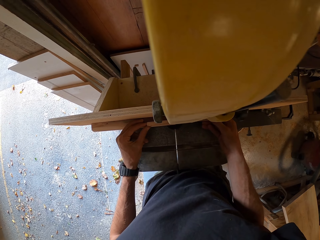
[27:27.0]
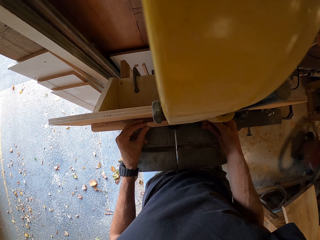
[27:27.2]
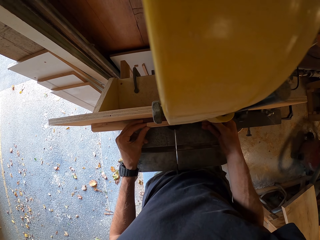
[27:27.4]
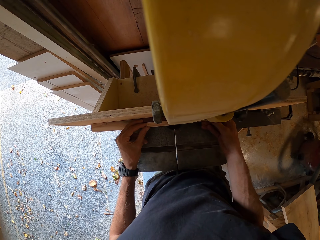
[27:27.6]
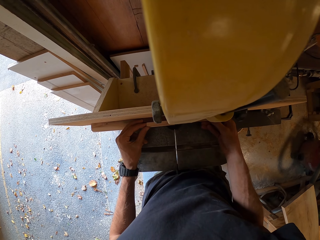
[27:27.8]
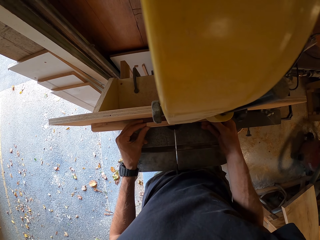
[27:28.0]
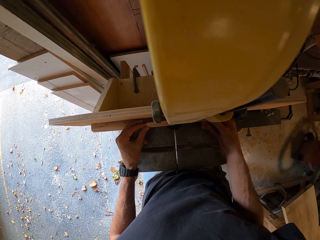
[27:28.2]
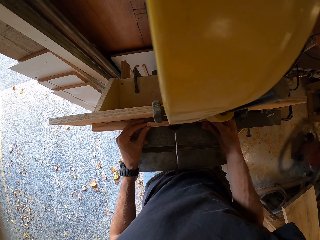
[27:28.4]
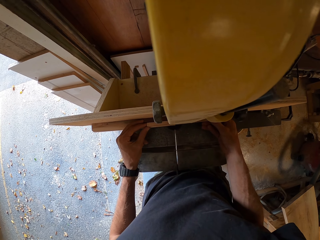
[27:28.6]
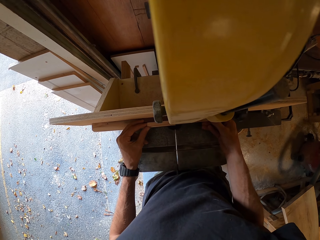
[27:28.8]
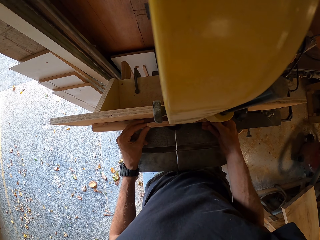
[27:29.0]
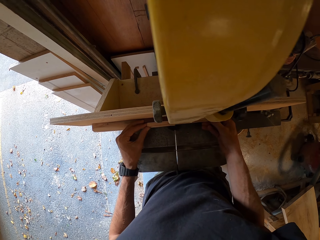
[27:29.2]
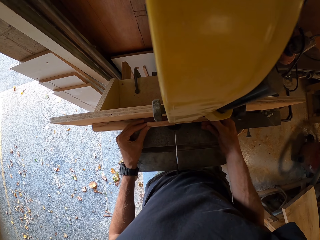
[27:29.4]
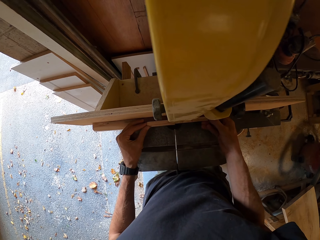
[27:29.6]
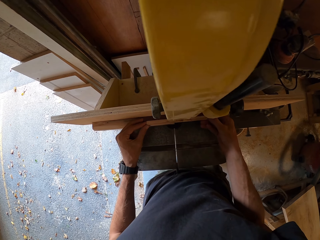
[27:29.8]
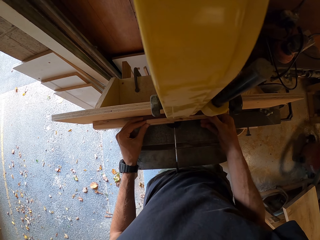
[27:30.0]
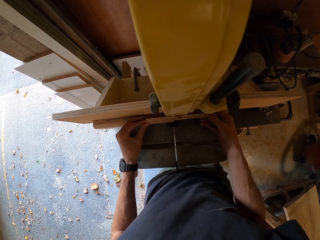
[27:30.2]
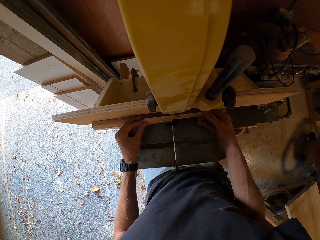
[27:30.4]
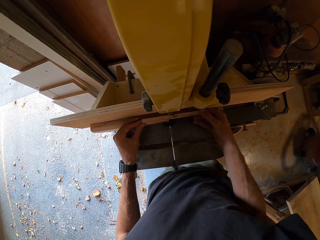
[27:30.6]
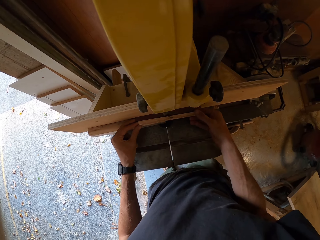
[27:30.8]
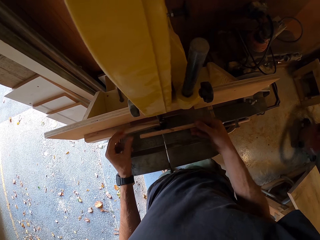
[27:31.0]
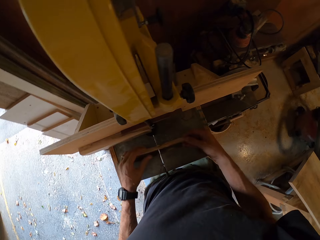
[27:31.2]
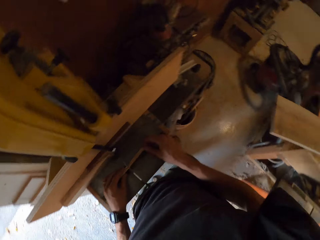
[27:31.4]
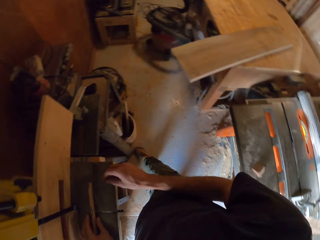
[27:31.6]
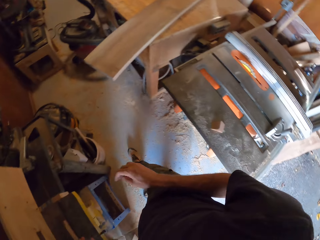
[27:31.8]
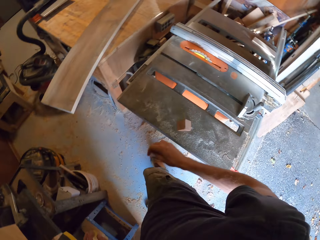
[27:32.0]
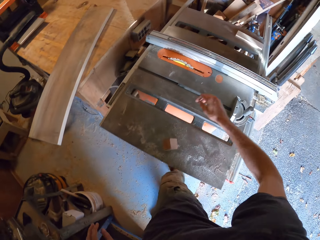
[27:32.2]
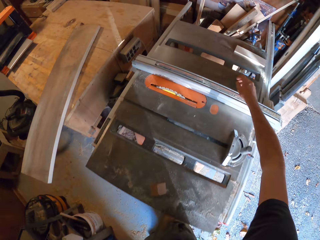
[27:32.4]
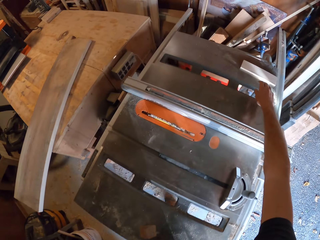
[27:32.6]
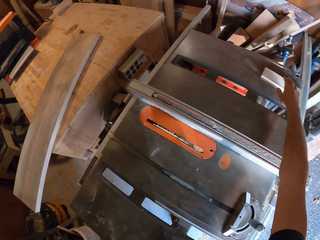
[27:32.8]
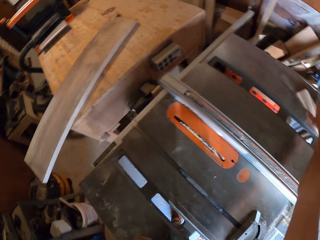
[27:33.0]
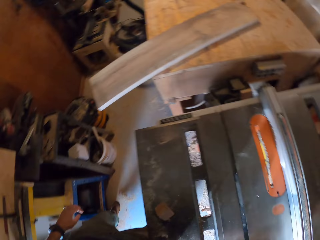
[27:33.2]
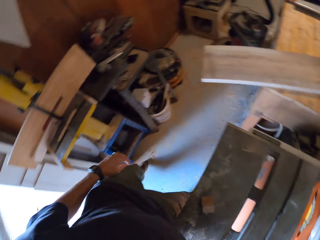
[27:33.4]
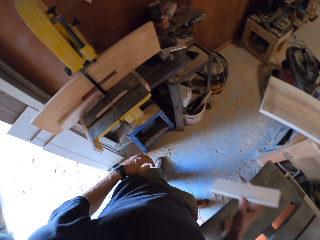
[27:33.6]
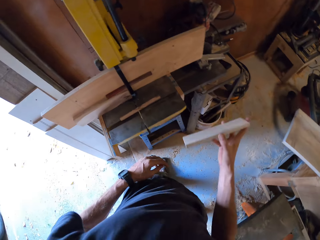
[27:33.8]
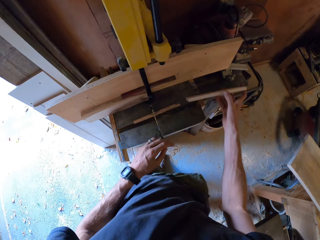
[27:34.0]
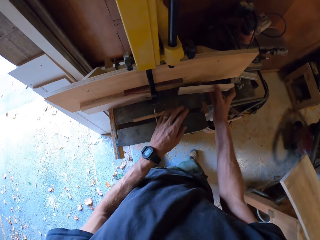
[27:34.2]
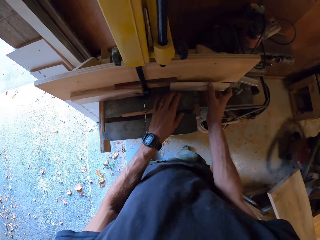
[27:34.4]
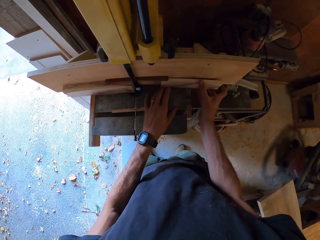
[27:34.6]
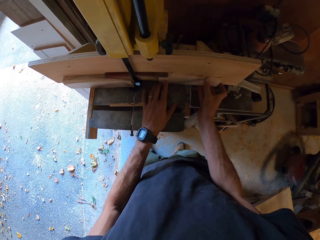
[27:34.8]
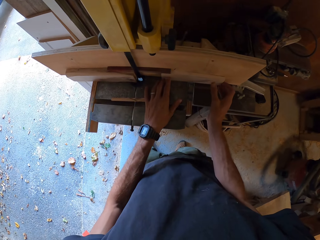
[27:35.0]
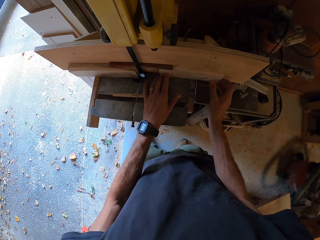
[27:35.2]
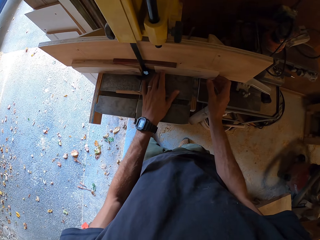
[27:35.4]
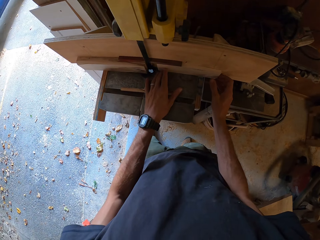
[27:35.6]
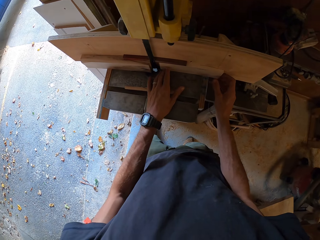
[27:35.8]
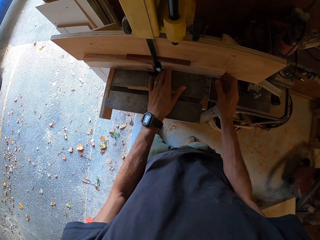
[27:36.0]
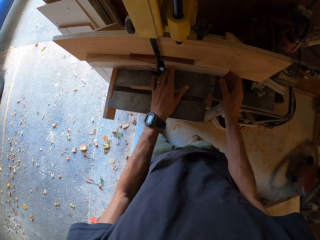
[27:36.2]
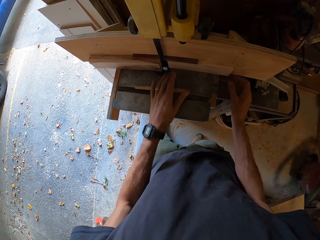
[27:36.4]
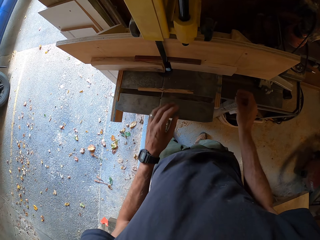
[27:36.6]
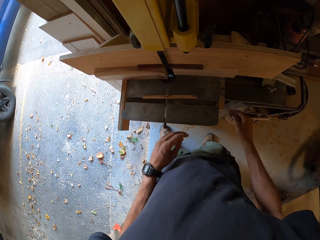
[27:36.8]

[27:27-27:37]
The camera wearer moves the piece of wood in his hands in front of the band saw. He picks up a piece of wood by the side of a table saw. He places the piece of wood on the wooden frame in front of the band saw.

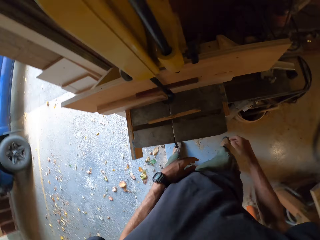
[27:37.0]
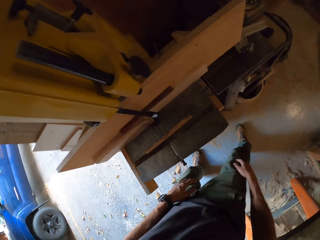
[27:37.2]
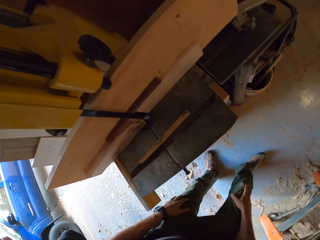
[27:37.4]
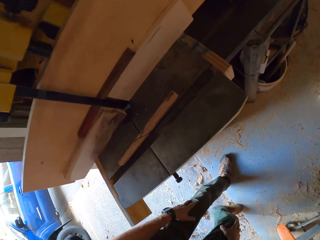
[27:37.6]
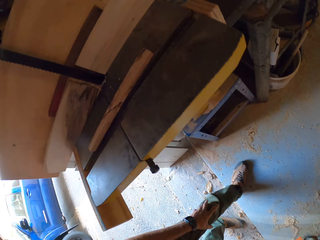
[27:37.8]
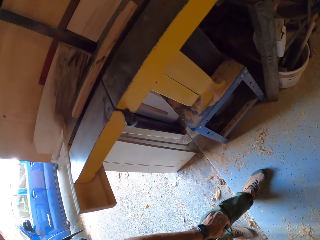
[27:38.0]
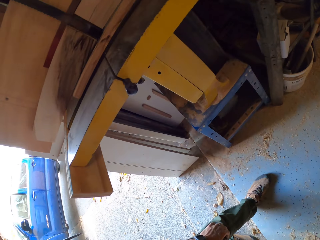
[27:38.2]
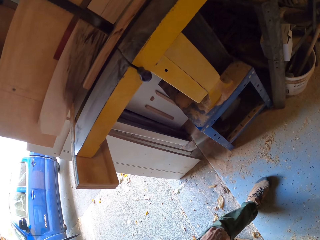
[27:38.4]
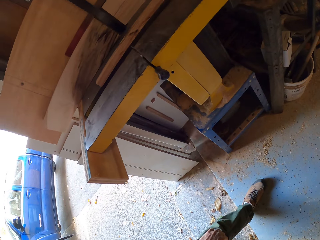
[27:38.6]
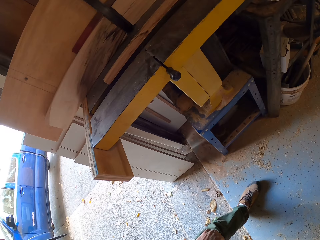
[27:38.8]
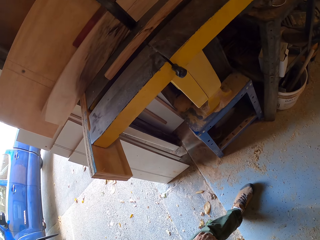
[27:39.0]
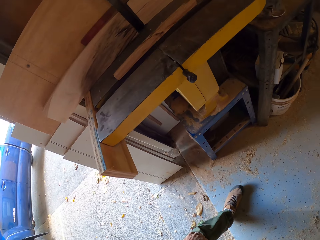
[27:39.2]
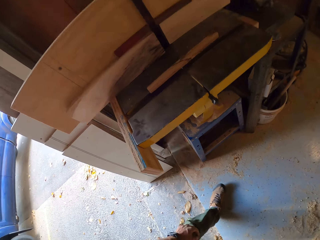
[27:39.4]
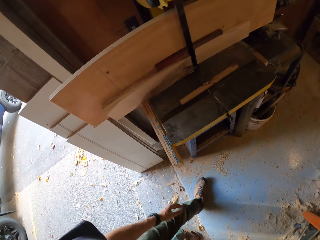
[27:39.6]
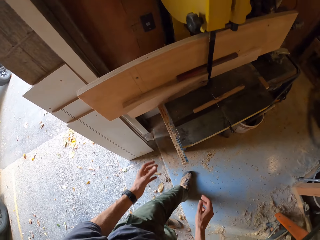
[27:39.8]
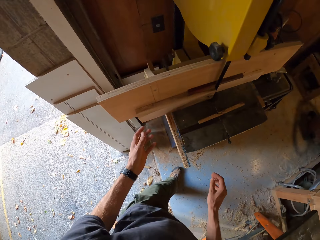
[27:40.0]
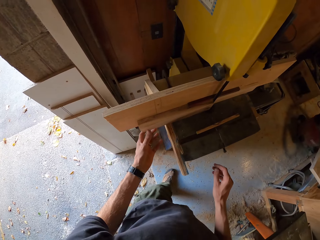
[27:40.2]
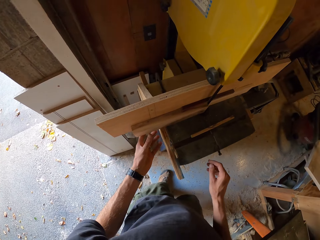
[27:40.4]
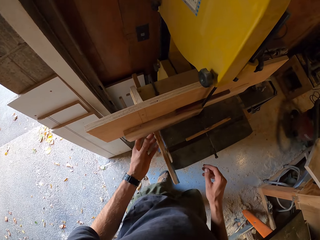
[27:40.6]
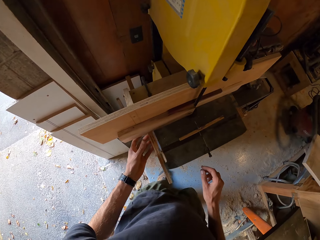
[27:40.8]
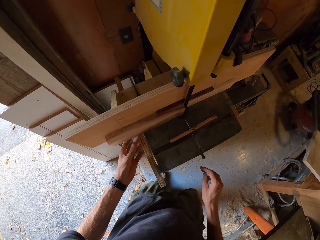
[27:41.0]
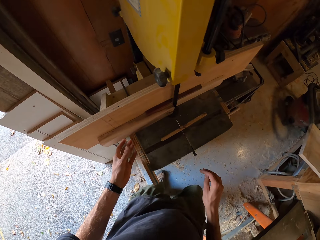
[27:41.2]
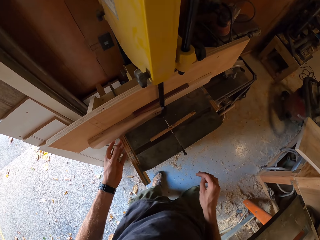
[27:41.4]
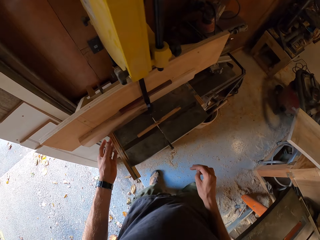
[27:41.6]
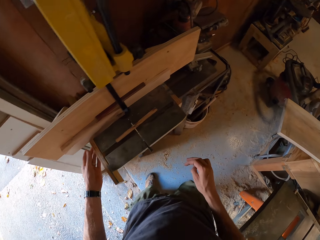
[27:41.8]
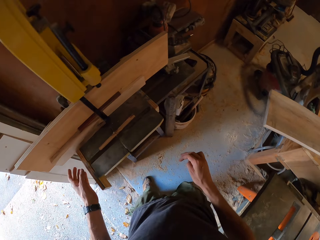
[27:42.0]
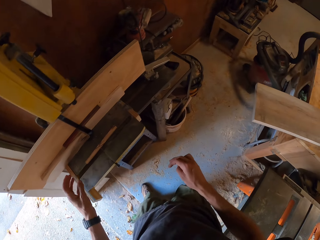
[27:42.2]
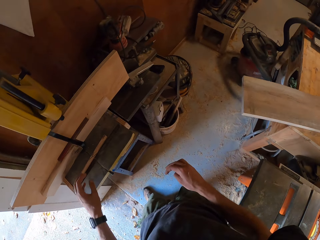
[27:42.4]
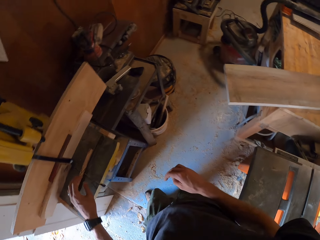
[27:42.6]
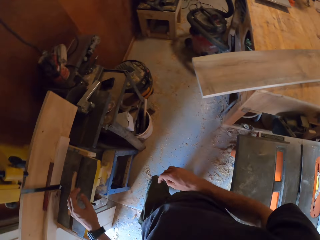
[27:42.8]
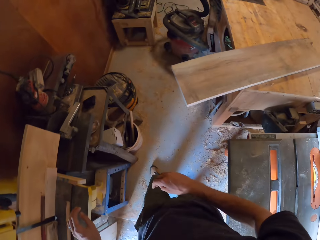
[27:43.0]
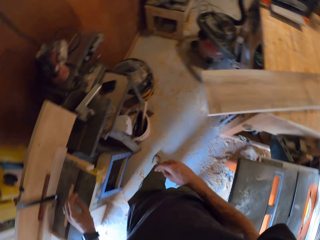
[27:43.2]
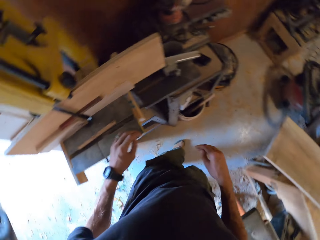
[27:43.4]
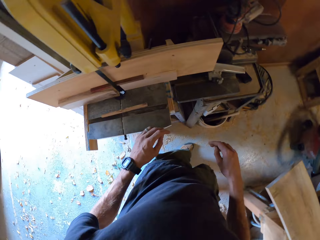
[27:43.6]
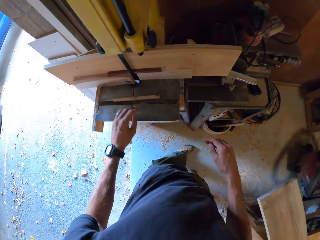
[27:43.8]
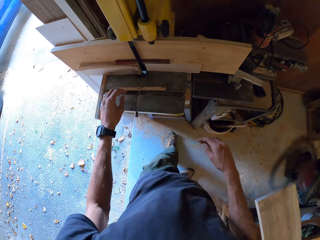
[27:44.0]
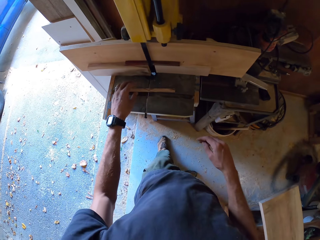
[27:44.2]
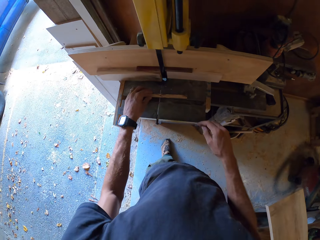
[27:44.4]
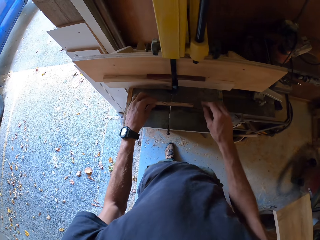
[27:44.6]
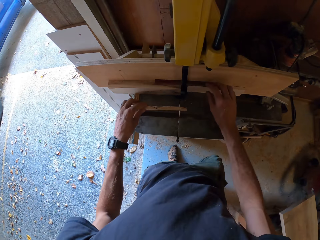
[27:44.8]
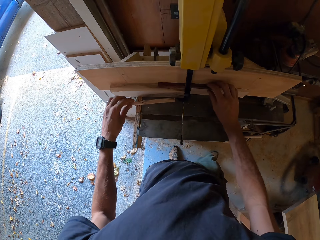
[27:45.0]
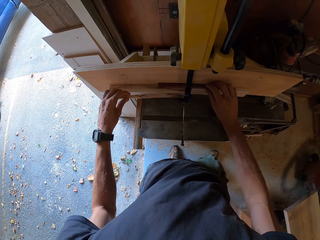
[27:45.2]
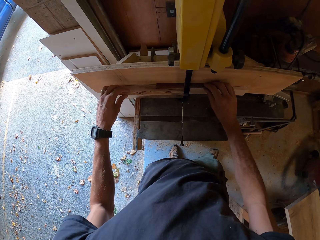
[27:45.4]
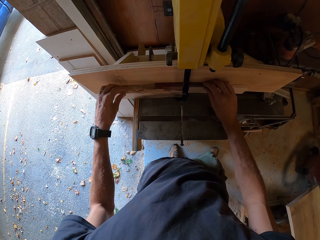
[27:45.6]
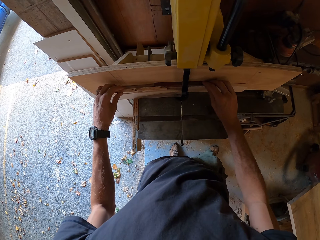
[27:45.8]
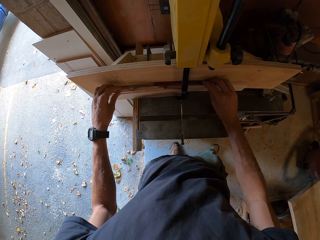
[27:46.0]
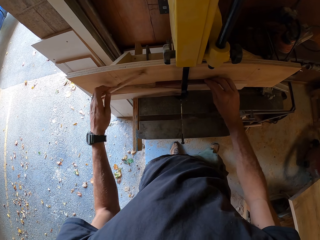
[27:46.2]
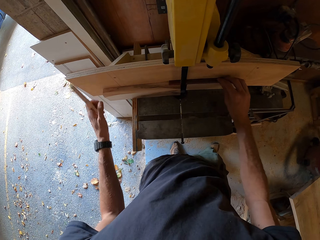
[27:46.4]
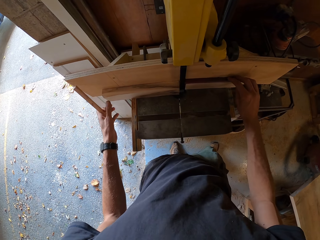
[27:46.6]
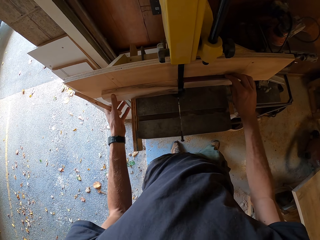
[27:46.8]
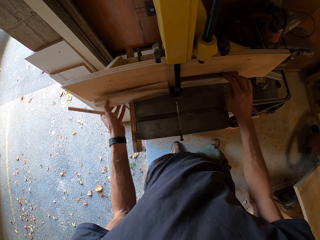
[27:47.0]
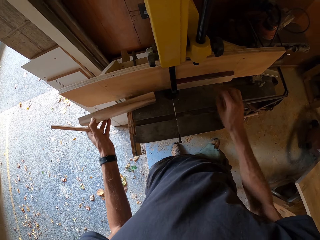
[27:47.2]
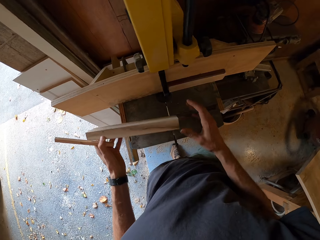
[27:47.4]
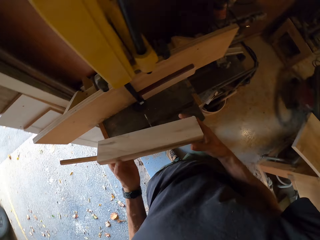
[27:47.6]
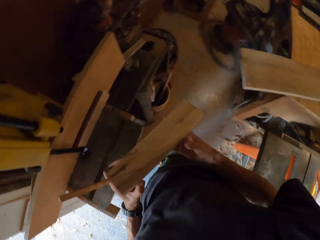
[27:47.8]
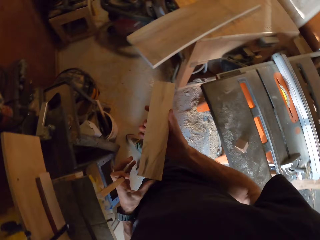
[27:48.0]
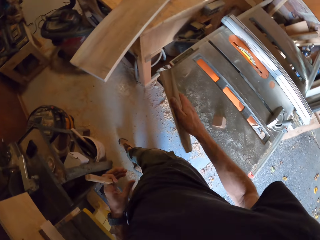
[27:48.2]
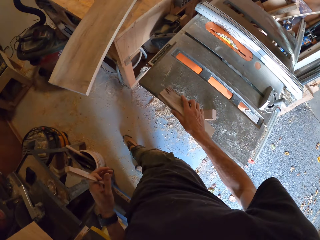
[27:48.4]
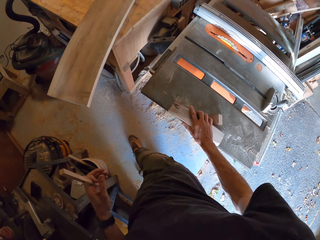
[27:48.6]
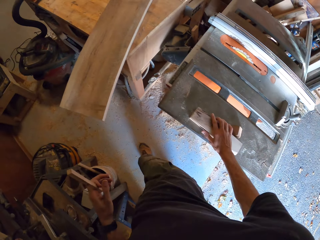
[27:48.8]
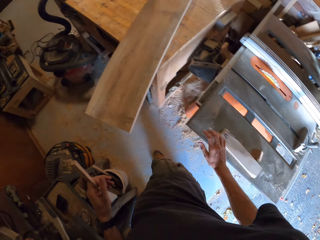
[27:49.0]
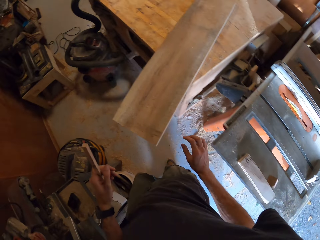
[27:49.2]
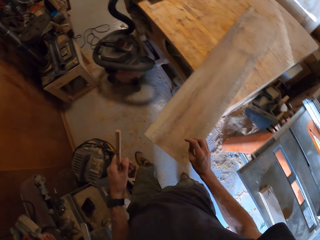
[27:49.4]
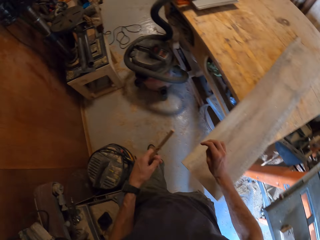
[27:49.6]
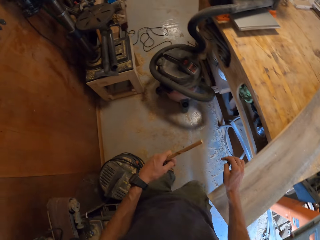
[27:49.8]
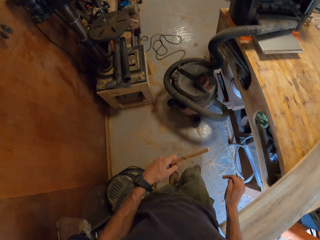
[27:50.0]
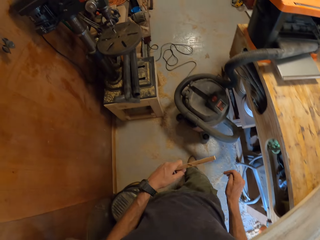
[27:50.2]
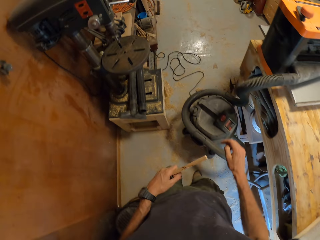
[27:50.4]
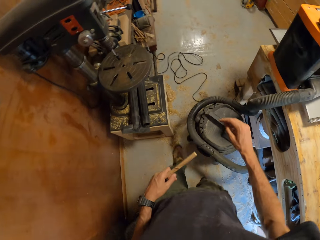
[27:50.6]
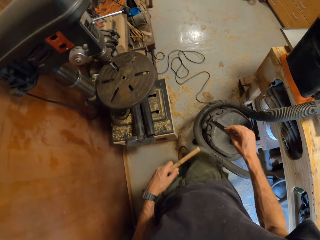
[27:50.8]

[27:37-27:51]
The camera wearer looks at the wooden frame. He looks under the band saw. He holds the piece of wood. He picks up the piece of wood. He moves the pieces of wood in front of the band saw with his hands. He puts the piece of wood on the wooden frame. He removes the pieces of wood. He moves a piece of wood in his hands. He places the piece of wood on the table saw machine. He walks around the room.
